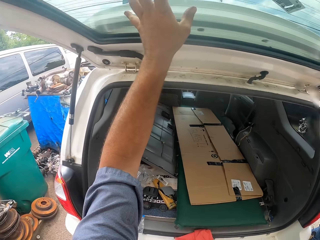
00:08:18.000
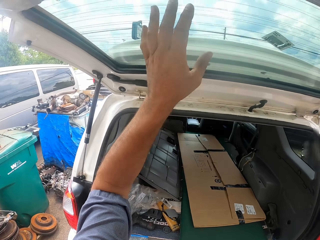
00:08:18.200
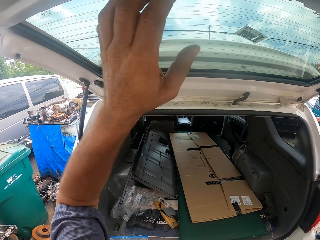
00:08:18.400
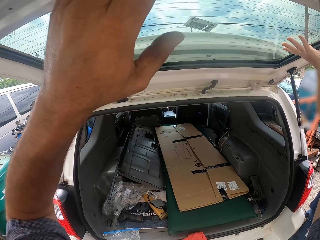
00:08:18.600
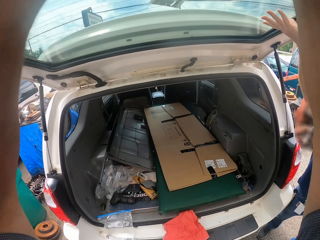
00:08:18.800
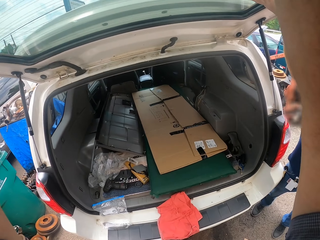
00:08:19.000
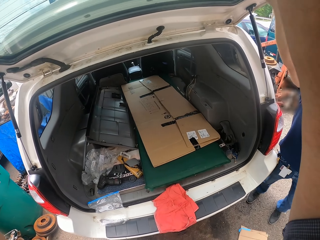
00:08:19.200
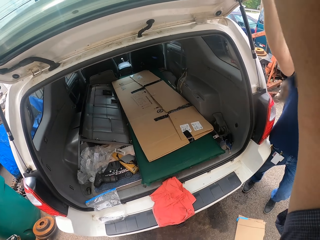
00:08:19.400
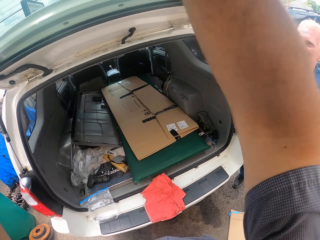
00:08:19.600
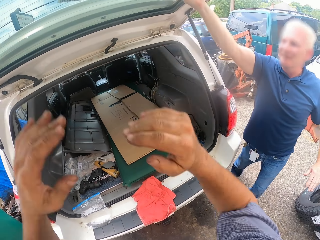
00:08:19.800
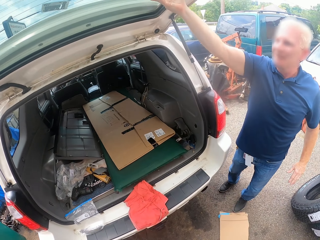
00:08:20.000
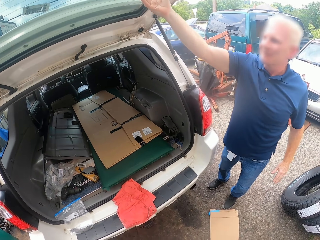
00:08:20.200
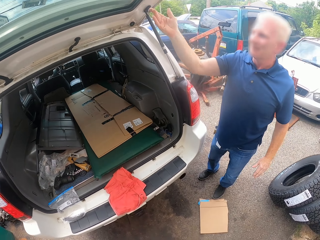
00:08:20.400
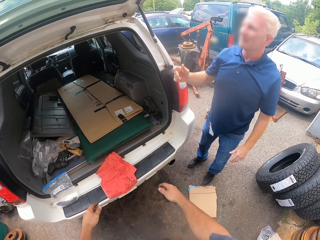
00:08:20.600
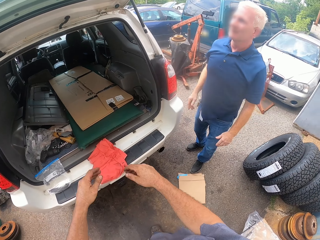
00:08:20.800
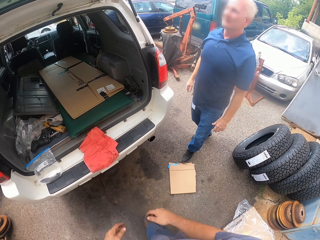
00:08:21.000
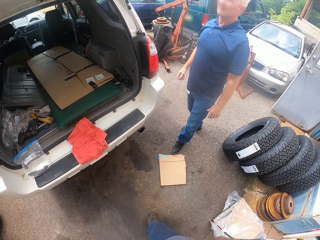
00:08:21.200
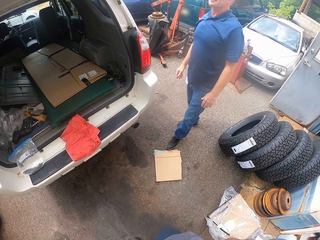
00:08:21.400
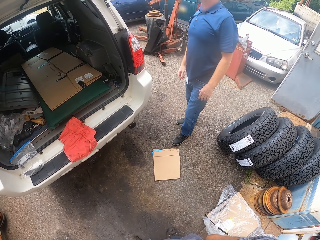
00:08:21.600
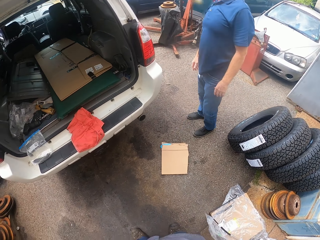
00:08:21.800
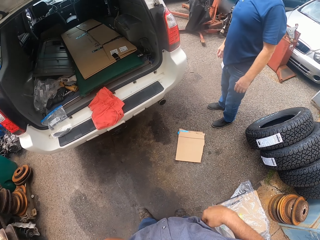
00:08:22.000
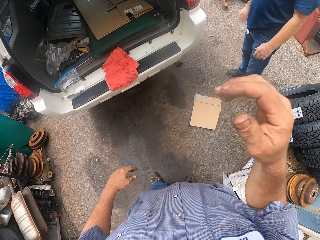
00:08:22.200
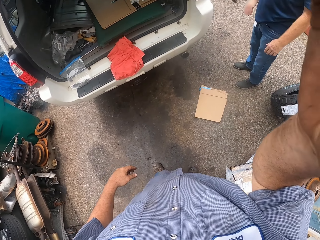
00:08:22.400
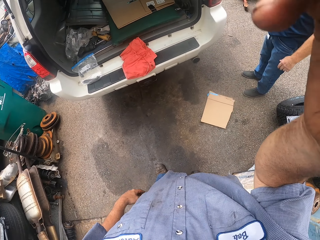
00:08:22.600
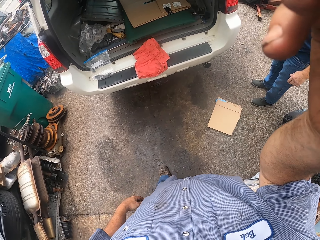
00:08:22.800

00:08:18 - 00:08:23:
The camera wearer adjusts the rear windscreen. They lower their arms. A man lowers his arm. The man moves backward.
